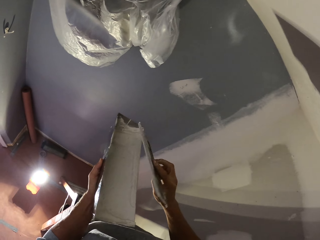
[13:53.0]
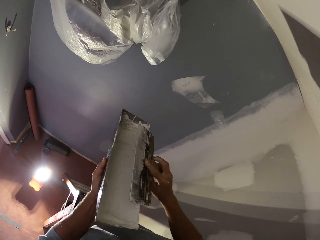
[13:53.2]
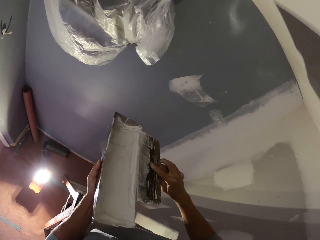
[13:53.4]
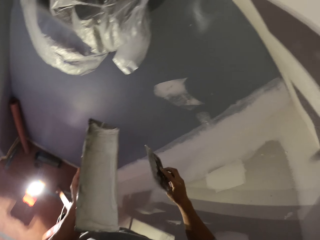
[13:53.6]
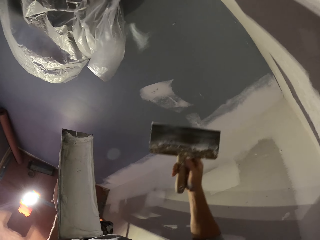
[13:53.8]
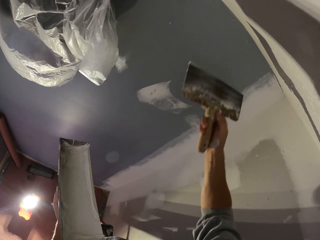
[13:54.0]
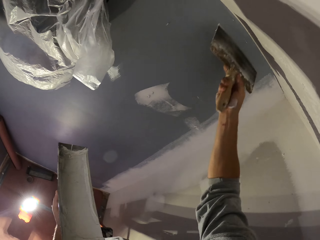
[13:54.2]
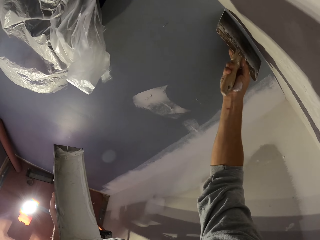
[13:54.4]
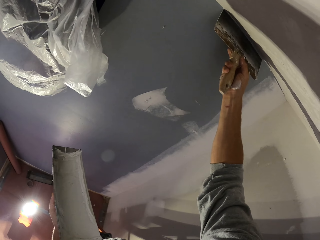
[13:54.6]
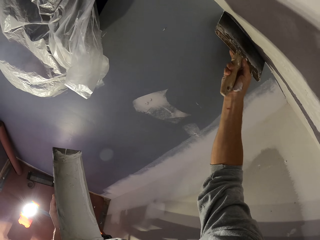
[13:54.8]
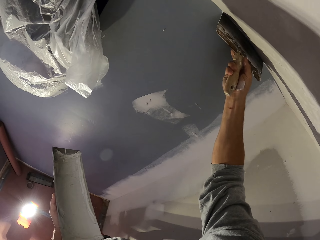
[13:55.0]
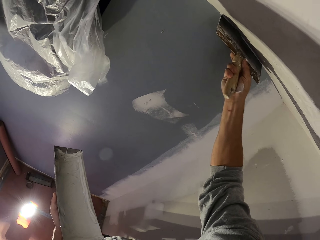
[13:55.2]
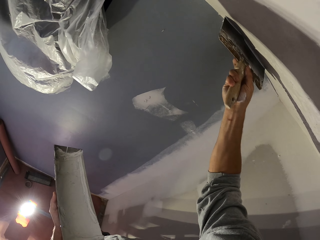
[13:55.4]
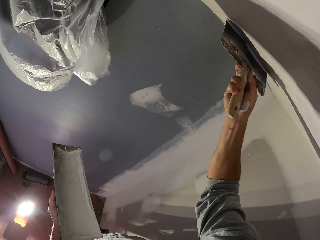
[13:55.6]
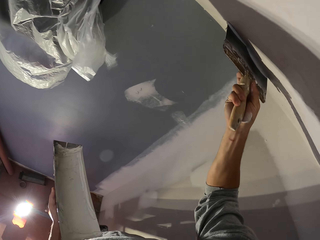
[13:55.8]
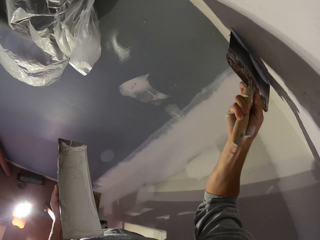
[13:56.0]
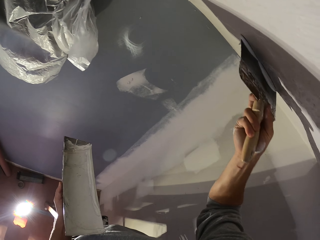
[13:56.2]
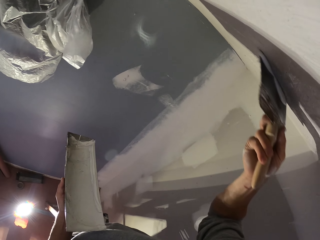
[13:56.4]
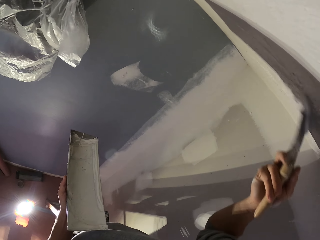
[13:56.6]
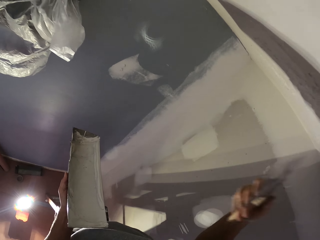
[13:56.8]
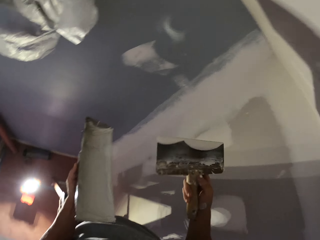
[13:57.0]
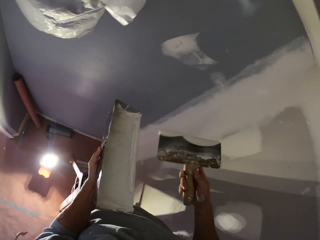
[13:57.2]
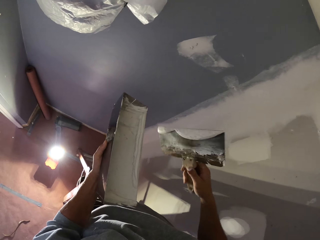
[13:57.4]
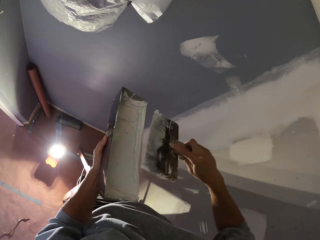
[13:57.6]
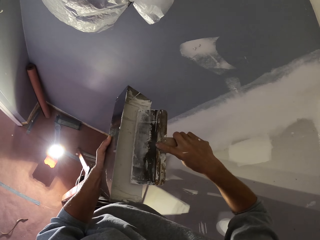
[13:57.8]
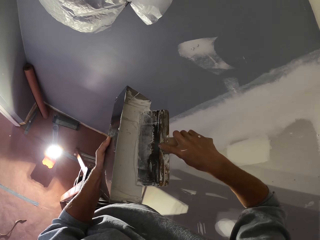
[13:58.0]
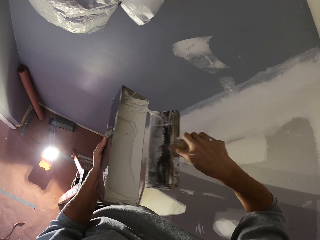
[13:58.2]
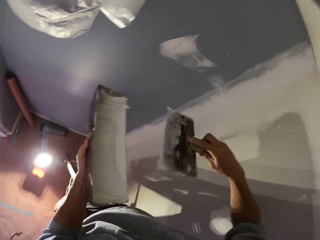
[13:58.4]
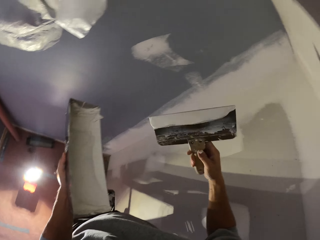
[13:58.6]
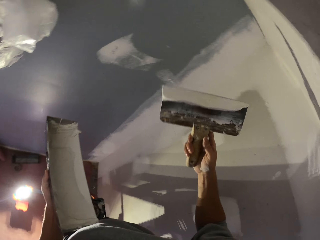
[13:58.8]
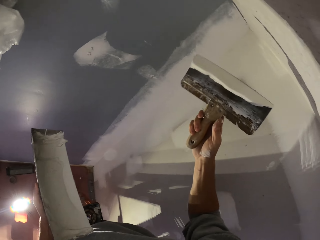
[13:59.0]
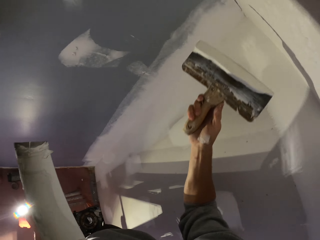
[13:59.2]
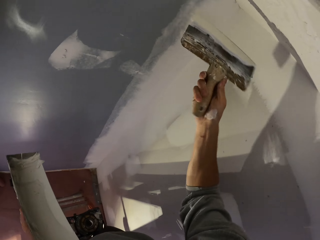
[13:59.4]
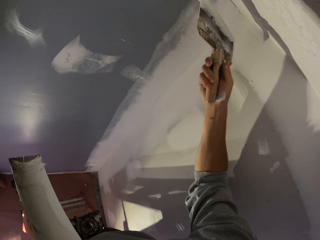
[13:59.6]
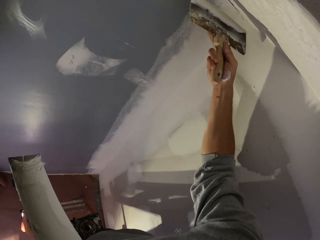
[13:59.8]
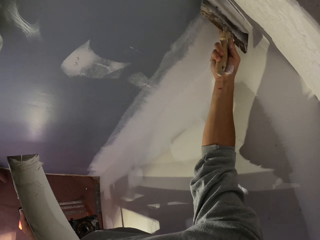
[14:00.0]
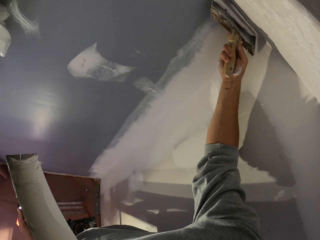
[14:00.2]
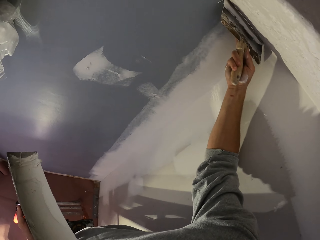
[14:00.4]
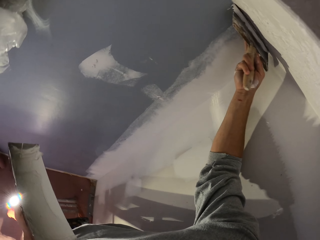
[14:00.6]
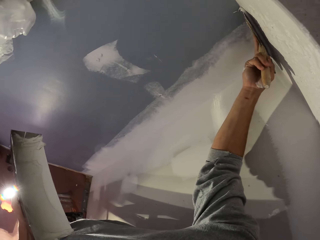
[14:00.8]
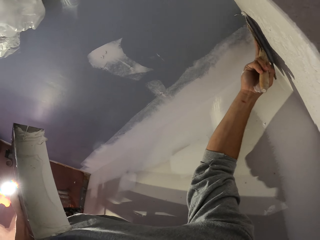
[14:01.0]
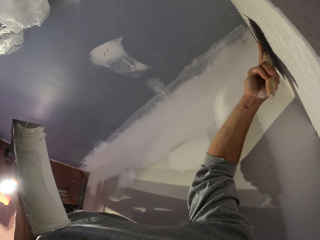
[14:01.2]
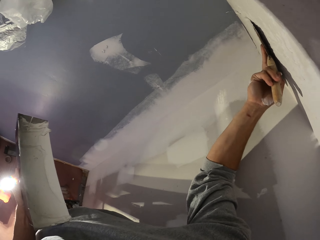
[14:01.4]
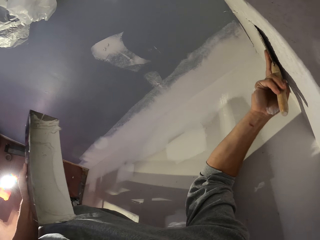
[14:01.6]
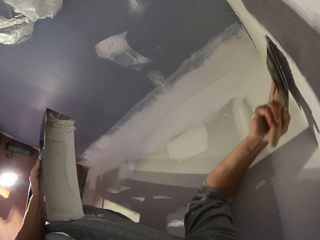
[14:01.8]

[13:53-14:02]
The camera wearer moves his hand with the scraper towards the filler can. He reduces paint from the paint brush. He rubs the scraper on the filler can. He paints the wall with the paint brush. He moves his hand with the scraper towards the wall. He applies the filler on the wall. He stops applying the filler. He dips the paint brush in the paint. He moves his hand with the scraper towards the filler can. He rubs the scraper on the filler can. He moves his hand with the scraper towards the wall. He applies the filler on the wall. He paints the wall with the paint brush.

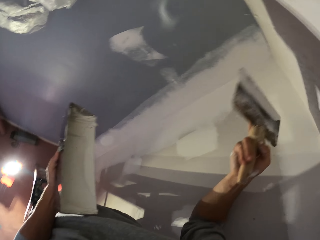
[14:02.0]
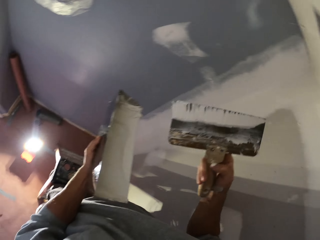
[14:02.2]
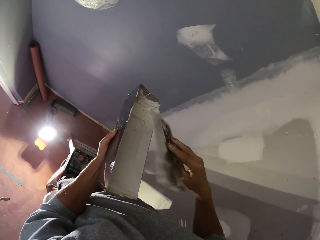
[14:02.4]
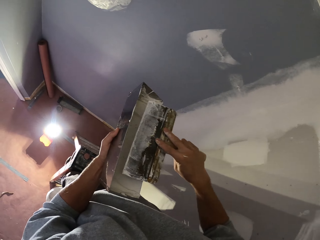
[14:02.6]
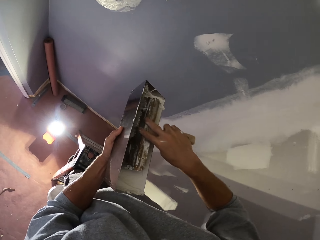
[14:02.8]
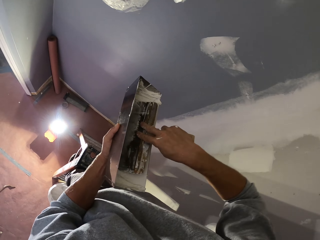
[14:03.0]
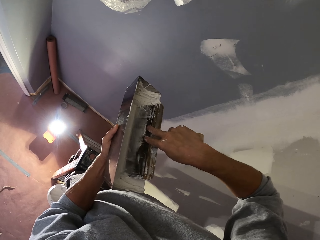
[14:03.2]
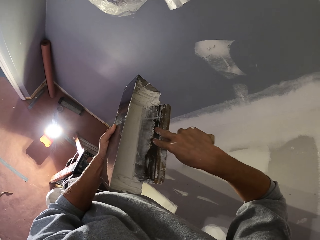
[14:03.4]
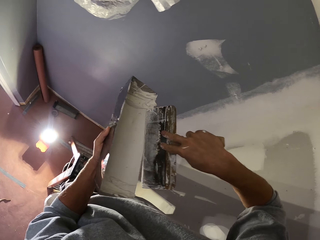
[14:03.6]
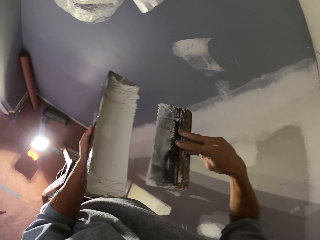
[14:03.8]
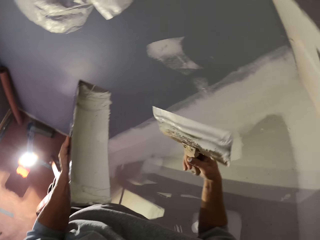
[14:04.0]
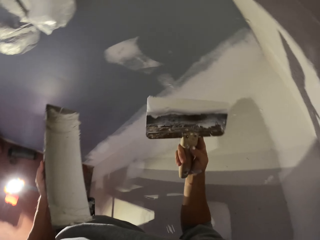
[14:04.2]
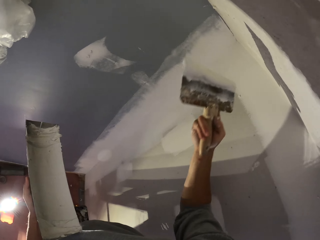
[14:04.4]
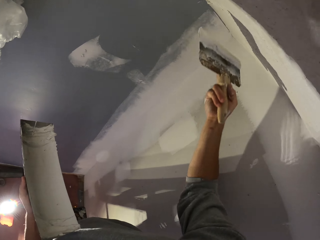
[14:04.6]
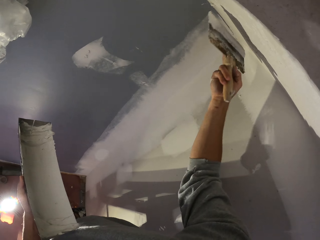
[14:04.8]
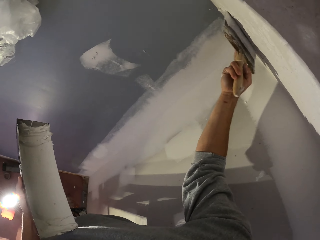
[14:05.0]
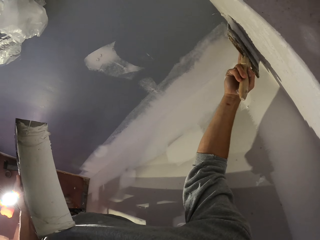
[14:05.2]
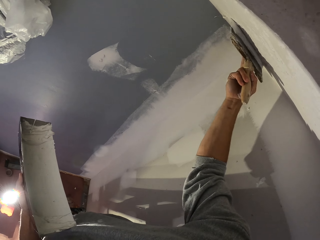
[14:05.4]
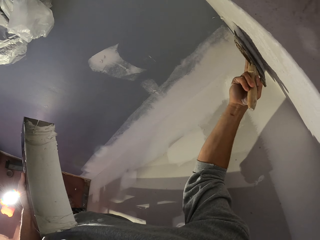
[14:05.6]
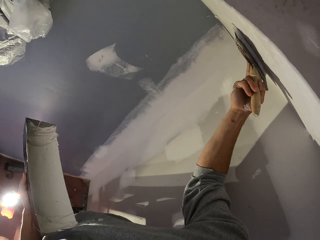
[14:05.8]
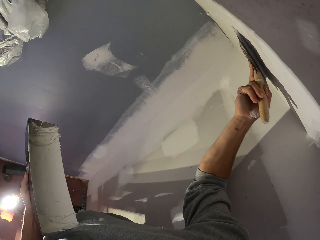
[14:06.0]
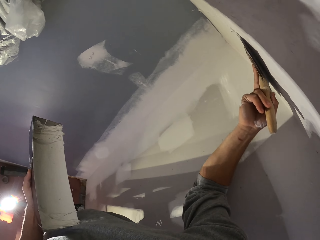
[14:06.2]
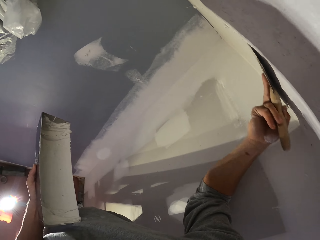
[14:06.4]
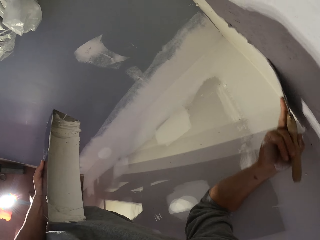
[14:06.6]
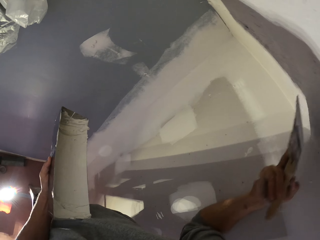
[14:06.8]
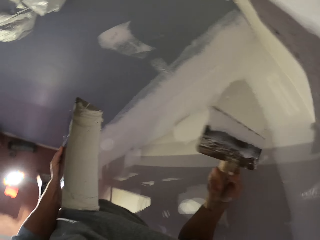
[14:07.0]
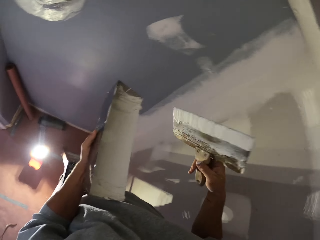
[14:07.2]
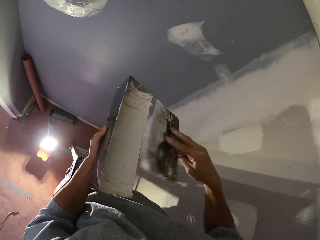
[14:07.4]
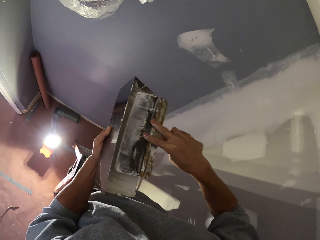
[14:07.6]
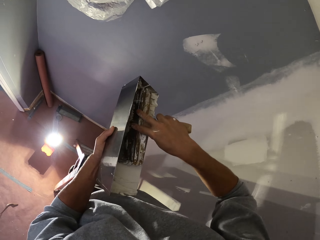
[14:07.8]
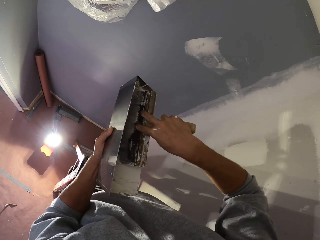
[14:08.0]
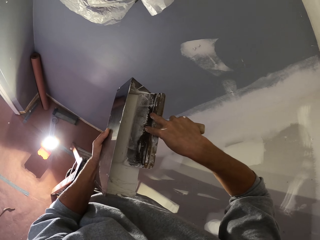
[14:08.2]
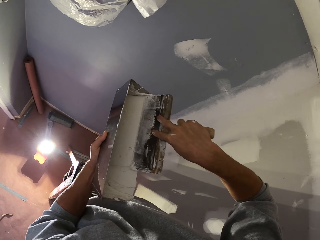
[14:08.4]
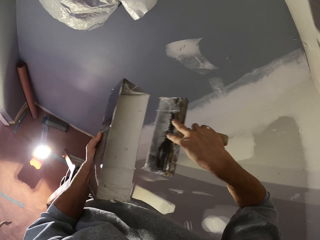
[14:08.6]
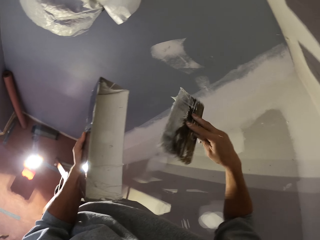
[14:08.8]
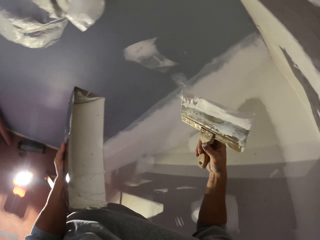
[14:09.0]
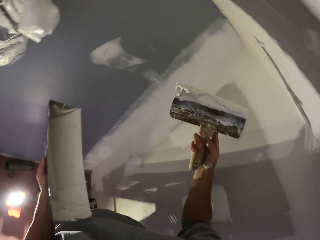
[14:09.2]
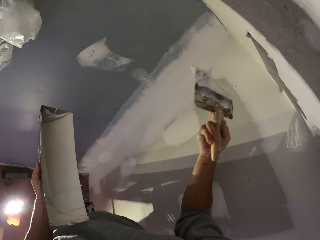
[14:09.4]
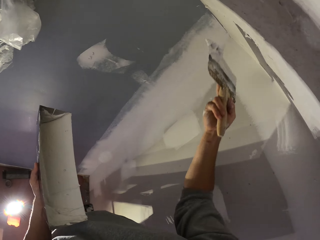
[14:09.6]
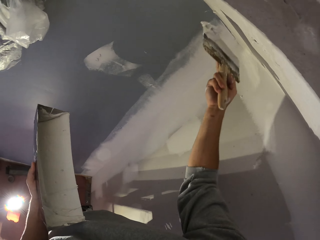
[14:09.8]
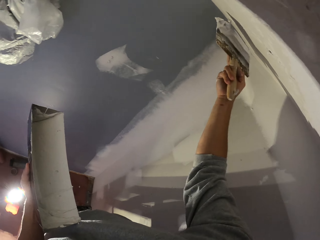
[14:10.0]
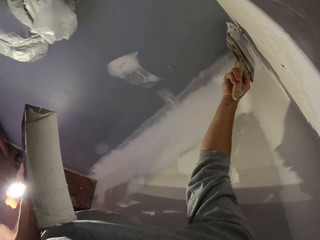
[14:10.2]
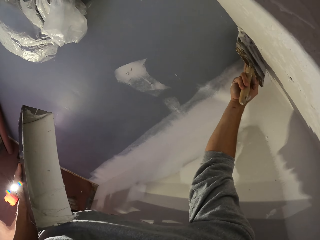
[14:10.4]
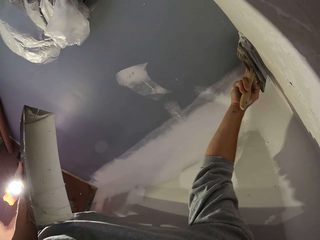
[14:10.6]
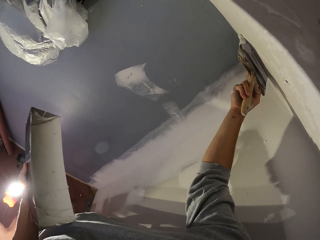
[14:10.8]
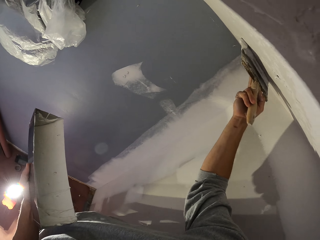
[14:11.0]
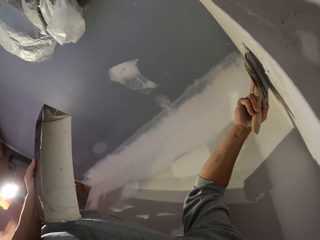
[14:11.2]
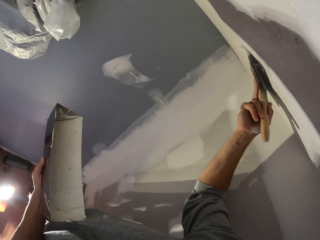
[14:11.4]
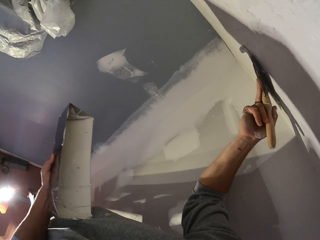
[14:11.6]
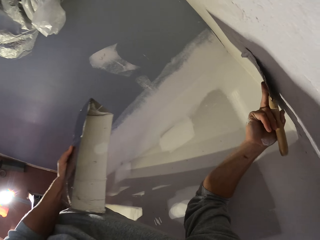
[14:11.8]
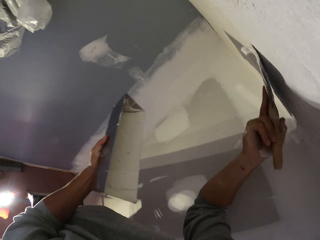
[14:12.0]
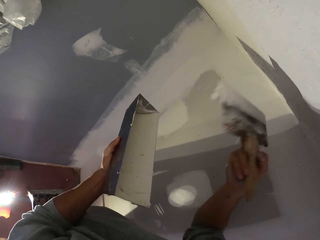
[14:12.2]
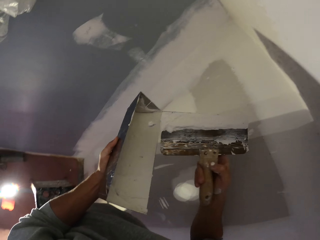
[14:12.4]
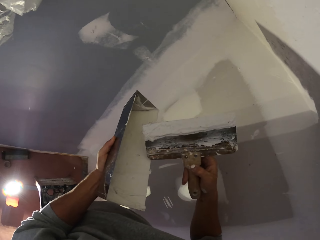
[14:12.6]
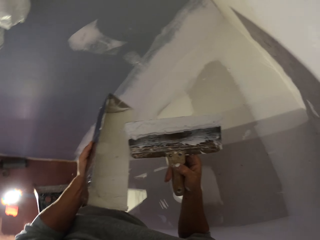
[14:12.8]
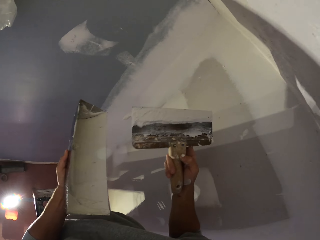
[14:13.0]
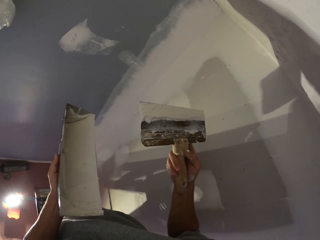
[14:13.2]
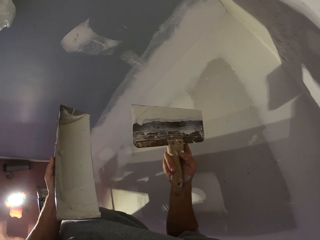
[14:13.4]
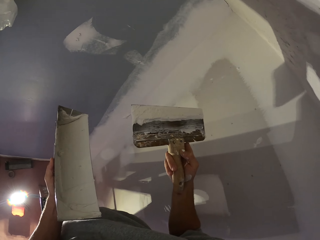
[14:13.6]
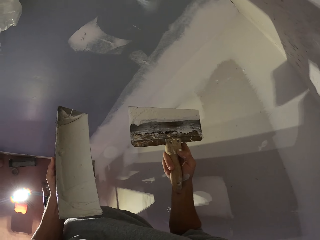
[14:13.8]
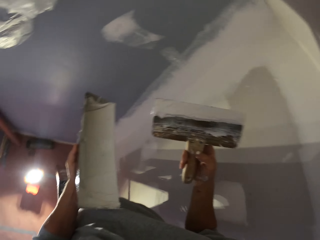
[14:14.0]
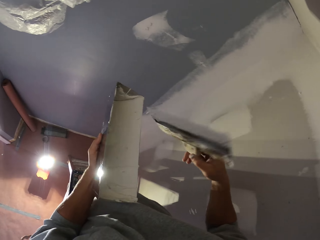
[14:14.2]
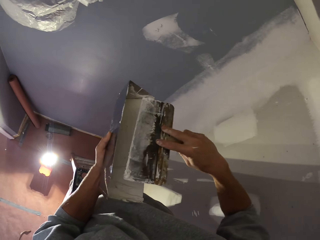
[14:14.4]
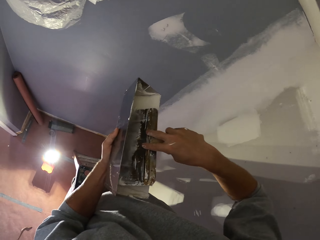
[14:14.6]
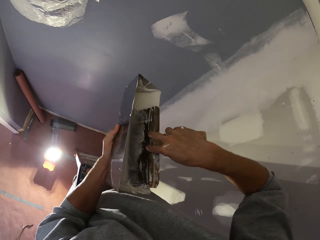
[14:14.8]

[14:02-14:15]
The camera wearer stops applying the filler. He dips a paint brush in the paint. He moves his hand with the scraper towards the filler can. He rubs the scraper on the filler can. He moves his hand with the scraper towards the wall. He applies the filler on the wall. He paints the wall with the paint brush. He stops applying the filler. He dips the paint brush in the paint. He rubs the scraper on the filler can. He moves his hand with the scraper towards the wall. He paints the wall with the paint brush. He applies the filler on the wall. He stops applying the filler. He moves his hand with the scraper towards the filler can.
